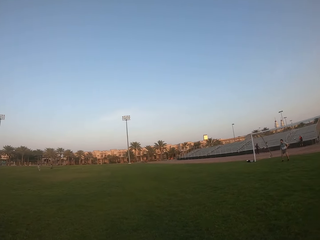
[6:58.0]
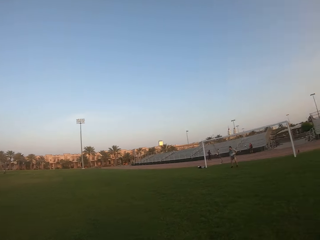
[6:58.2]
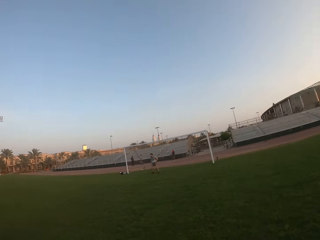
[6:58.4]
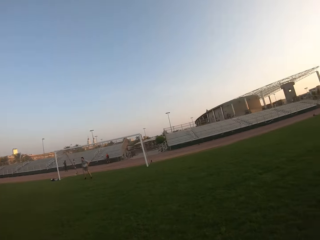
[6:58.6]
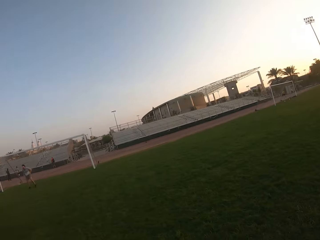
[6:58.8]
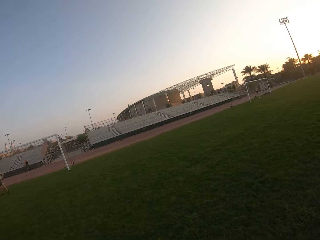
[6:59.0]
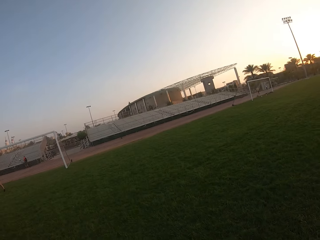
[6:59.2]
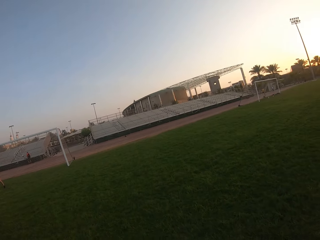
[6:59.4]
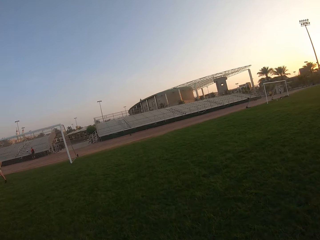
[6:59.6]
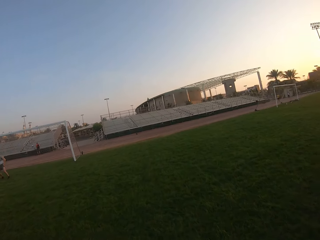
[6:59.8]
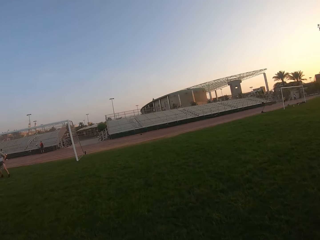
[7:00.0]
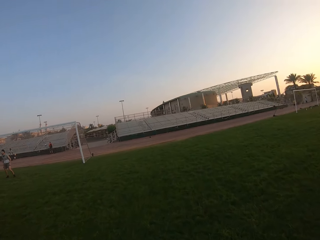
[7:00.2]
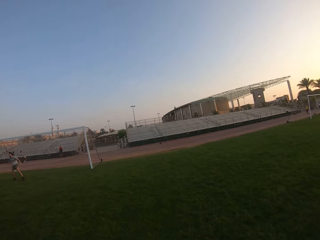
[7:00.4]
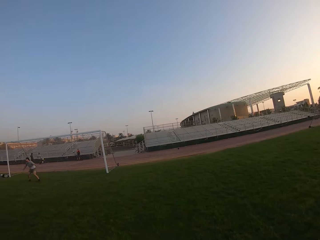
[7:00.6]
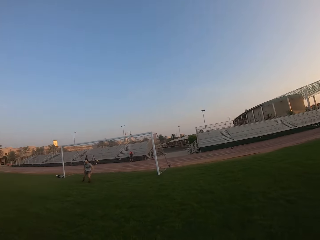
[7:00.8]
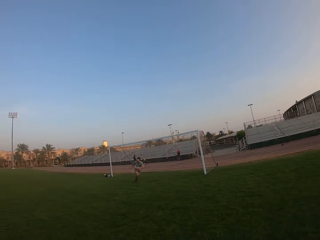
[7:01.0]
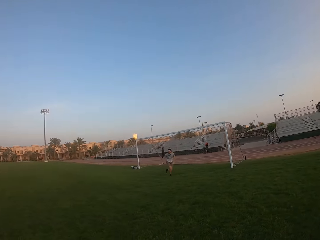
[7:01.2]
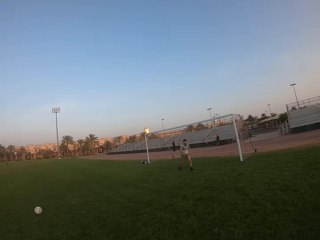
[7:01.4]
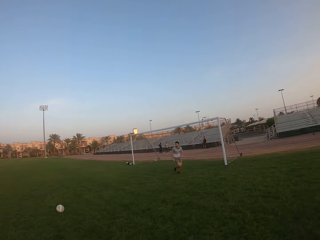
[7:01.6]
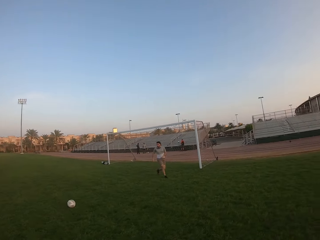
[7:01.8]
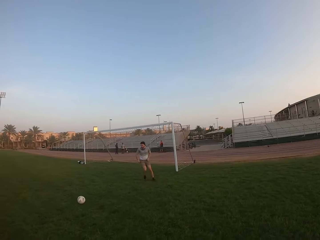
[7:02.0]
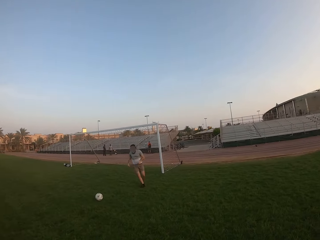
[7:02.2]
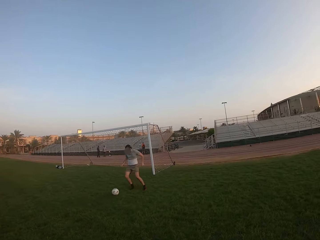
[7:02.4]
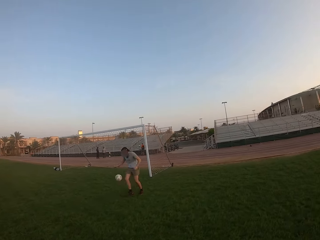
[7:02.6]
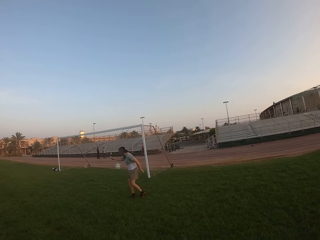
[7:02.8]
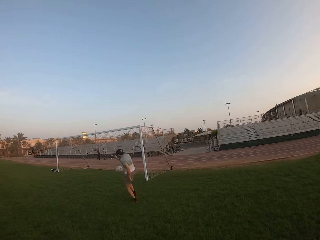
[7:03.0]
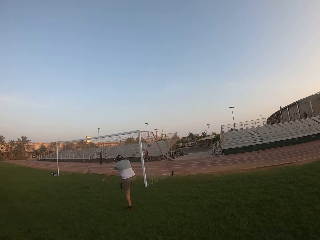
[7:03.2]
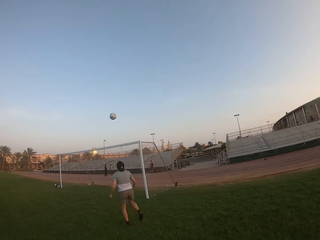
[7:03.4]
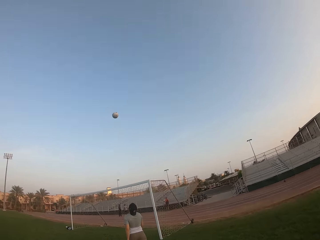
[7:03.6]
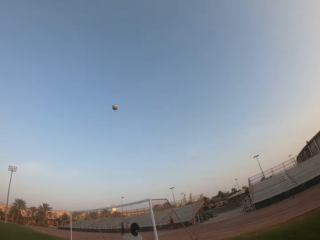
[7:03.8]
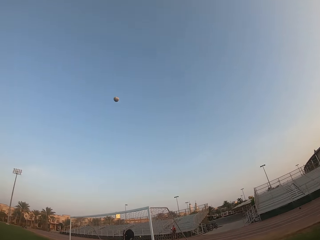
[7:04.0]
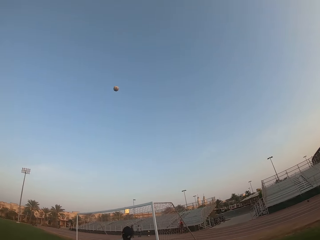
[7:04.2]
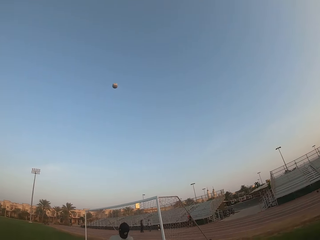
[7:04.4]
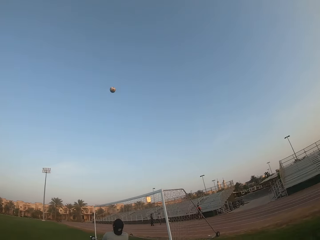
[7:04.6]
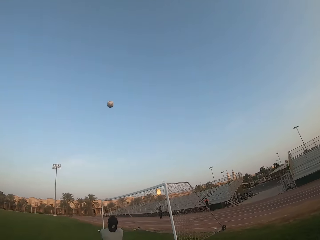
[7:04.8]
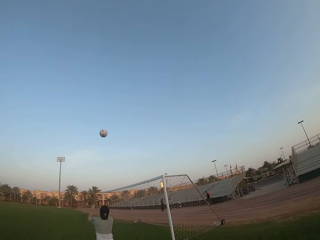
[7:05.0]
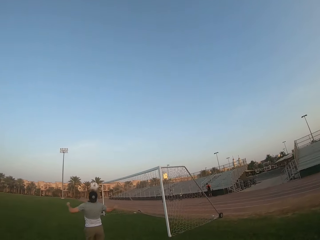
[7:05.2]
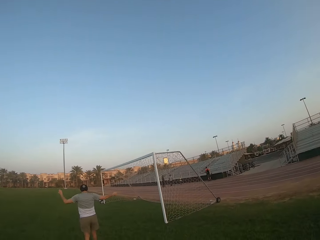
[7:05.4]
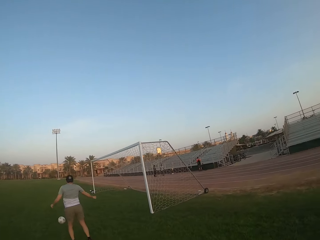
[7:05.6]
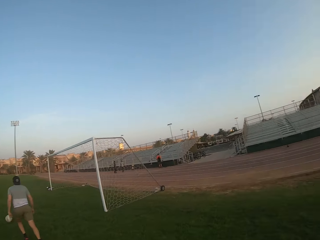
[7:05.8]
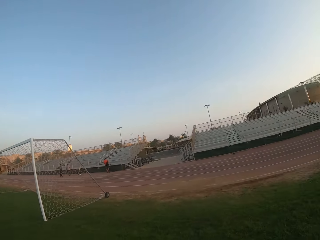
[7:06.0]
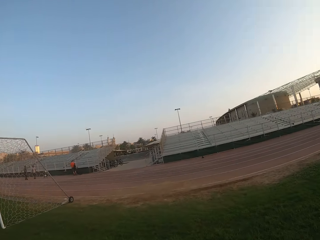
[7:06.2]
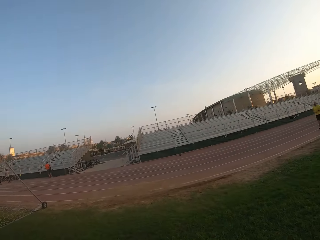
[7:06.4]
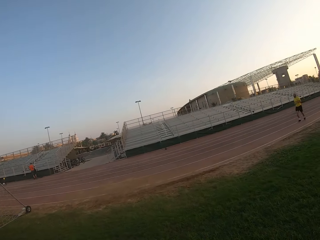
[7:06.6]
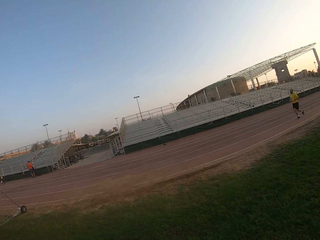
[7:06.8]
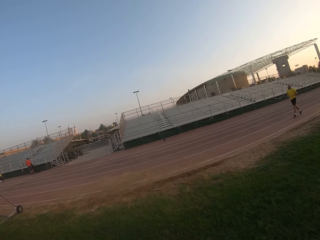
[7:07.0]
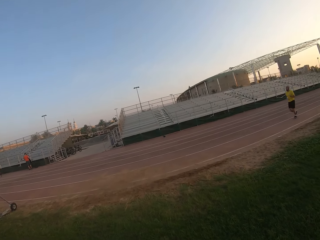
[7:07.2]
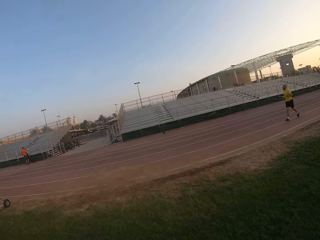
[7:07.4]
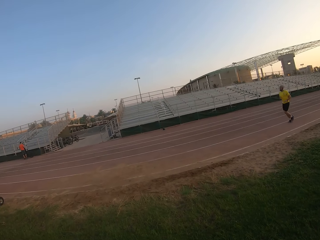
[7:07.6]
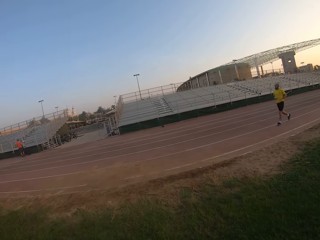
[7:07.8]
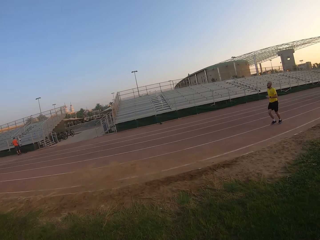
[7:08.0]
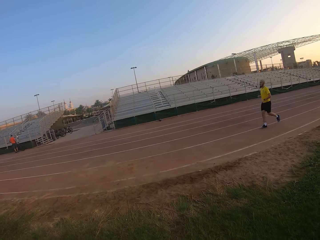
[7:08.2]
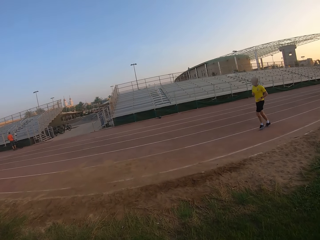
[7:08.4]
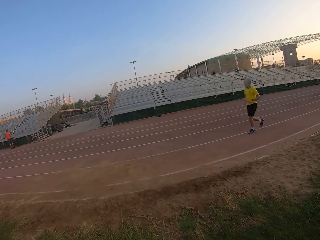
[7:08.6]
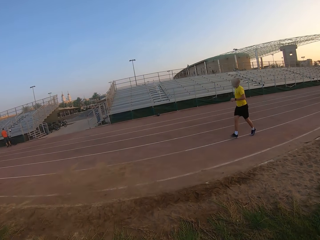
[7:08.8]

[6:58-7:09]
A man gets the ball and plays with the ball. The camera wearer moves around. The man is kicking the ball.
